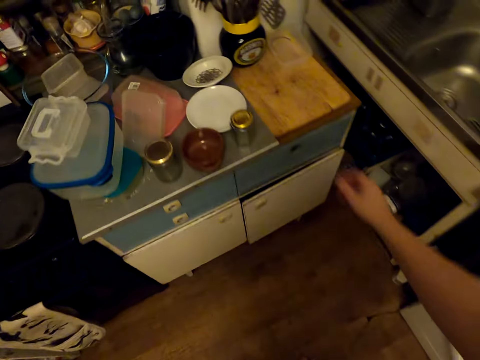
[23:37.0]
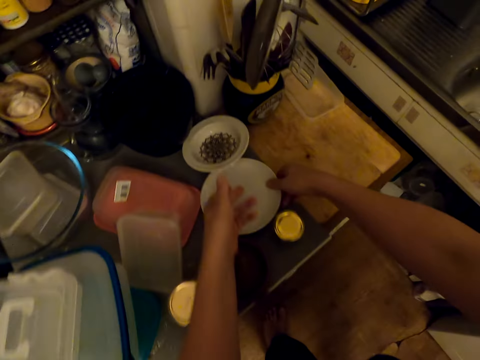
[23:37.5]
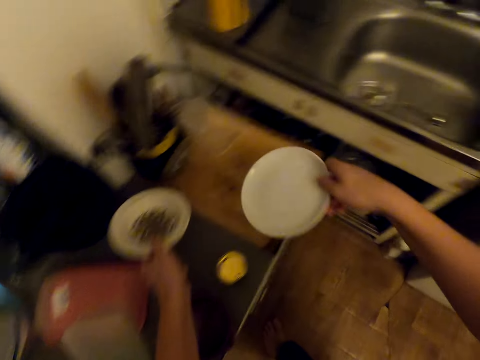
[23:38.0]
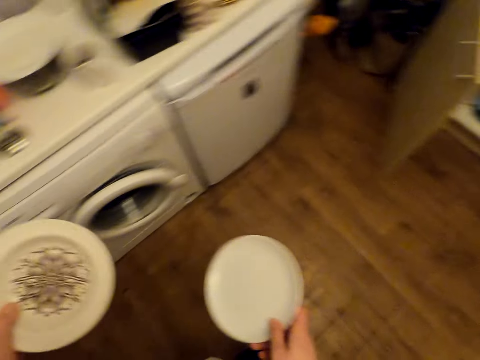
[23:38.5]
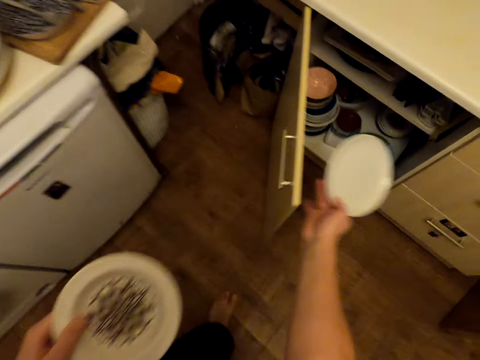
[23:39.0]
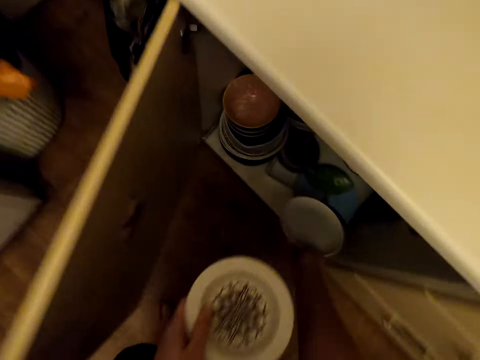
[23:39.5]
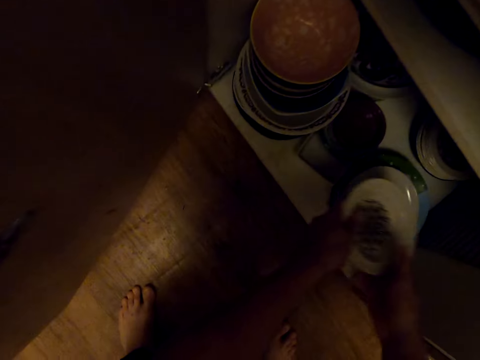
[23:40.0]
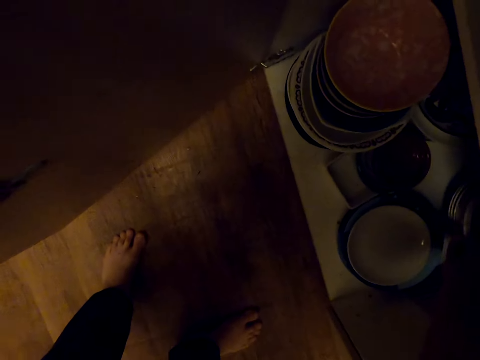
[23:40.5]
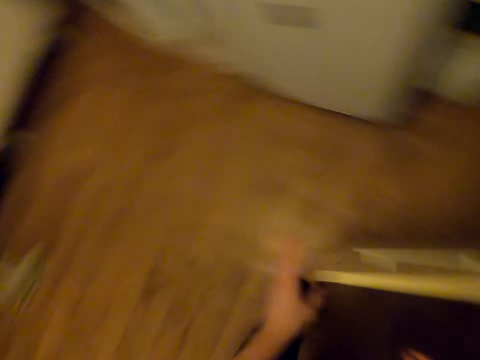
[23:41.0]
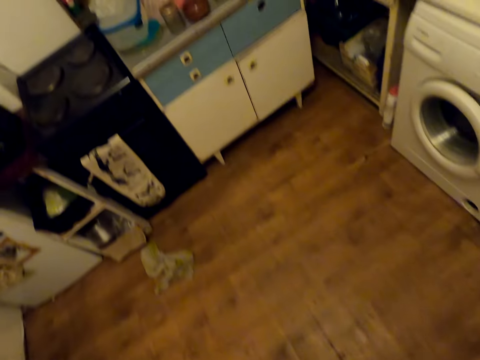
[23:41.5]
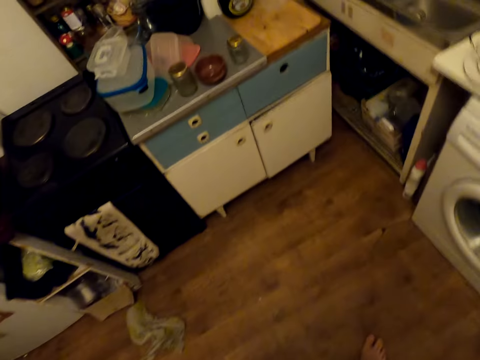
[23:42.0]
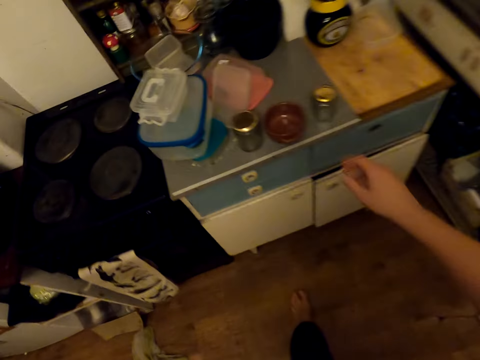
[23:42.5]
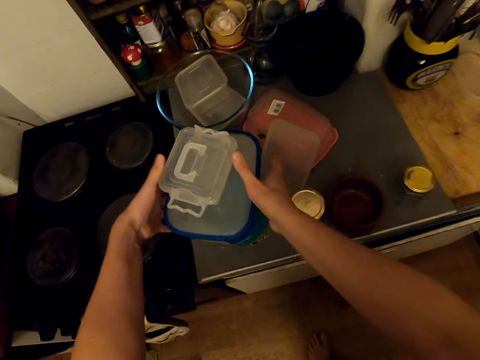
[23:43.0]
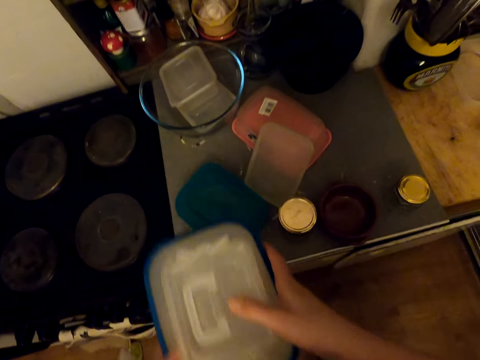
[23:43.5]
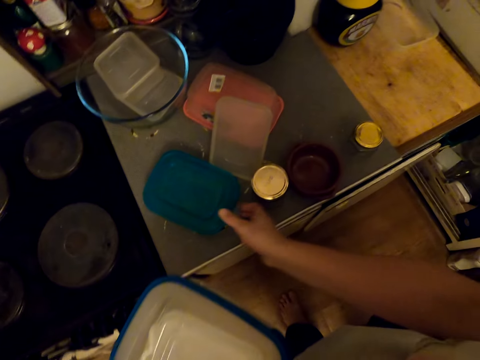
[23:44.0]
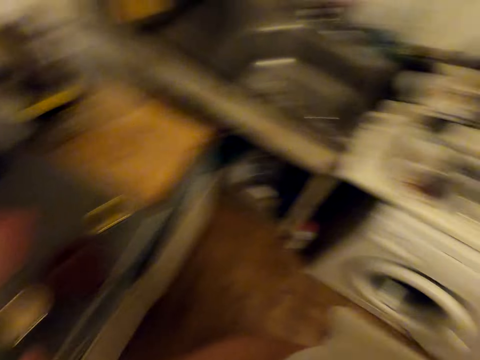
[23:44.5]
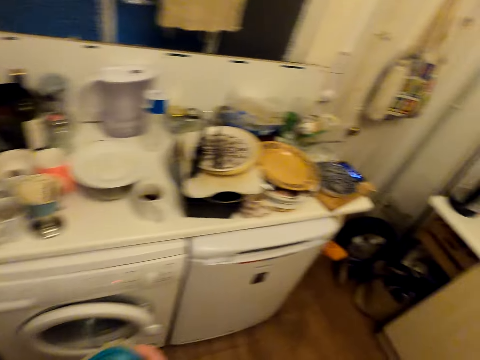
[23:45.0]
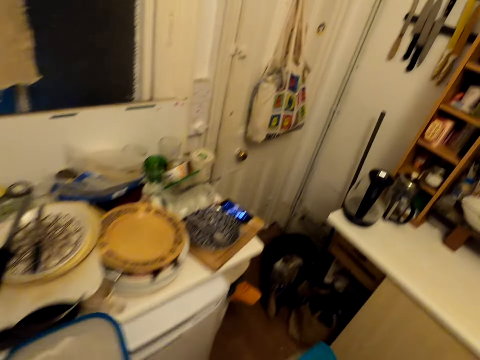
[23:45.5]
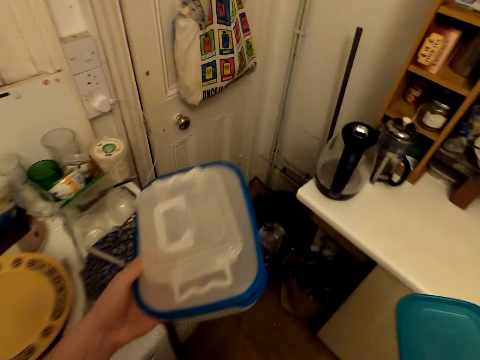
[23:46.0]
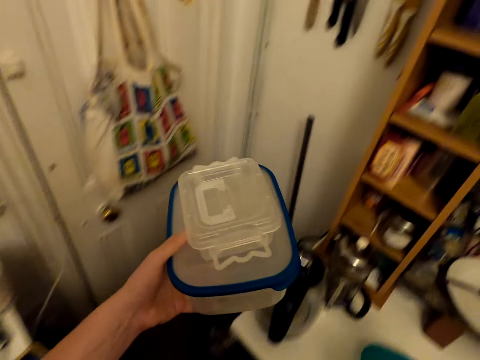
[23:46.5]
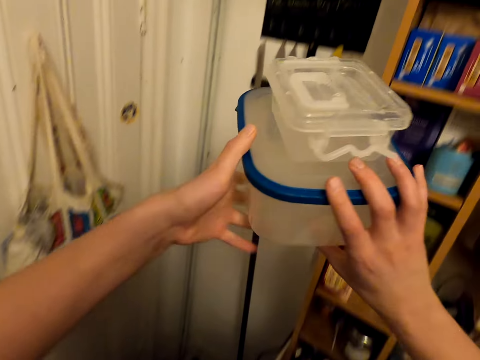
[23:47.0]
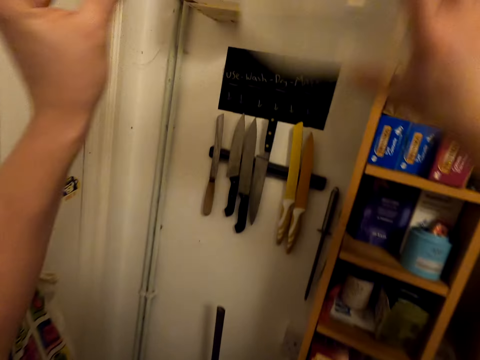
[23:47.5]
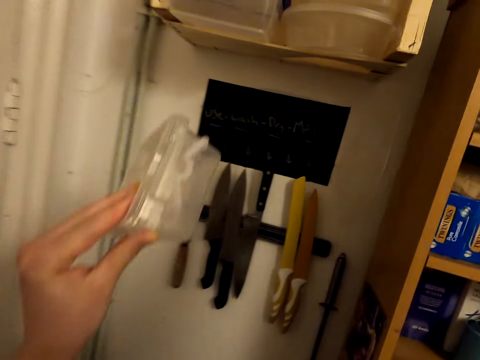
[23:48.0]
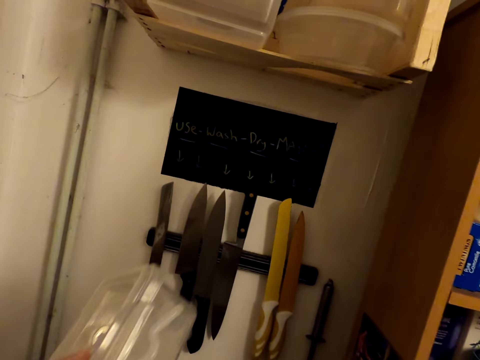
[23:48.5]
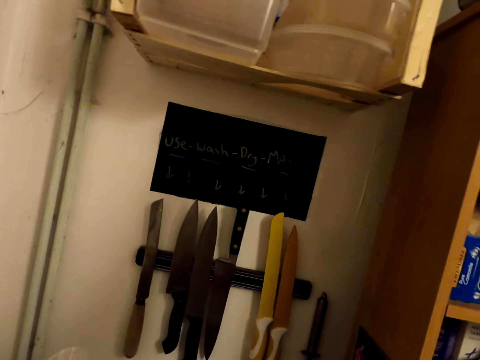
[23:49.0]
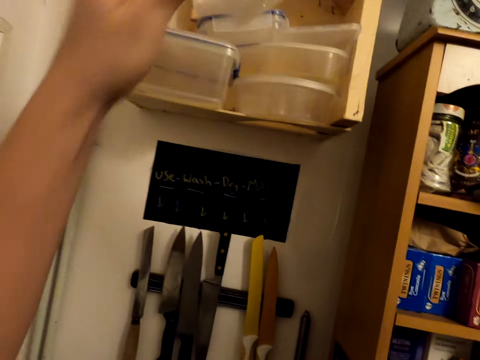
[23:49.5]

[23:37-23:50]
The camera wearer picks a plate from the table. They walk around. They place the plates in the cabinet. They walk around. They pick tins from the table top. They walk around. They drop the tin. They pick the tin. They place the tins on the shelf.

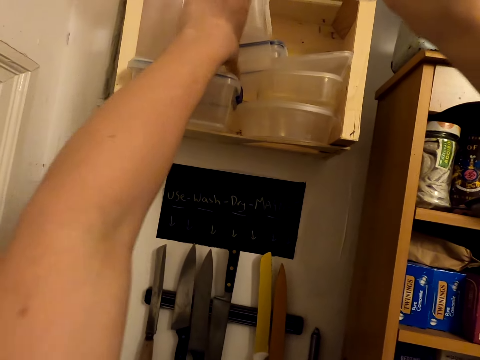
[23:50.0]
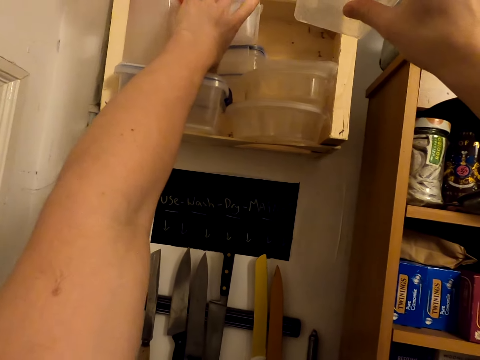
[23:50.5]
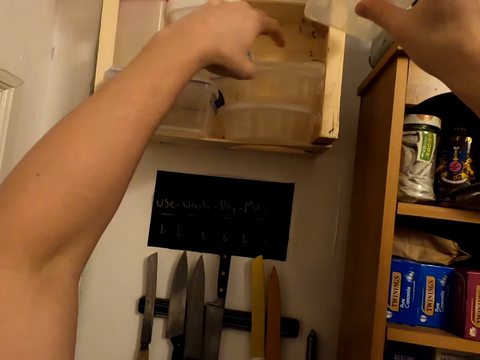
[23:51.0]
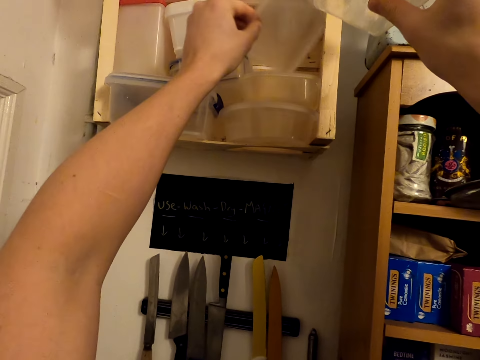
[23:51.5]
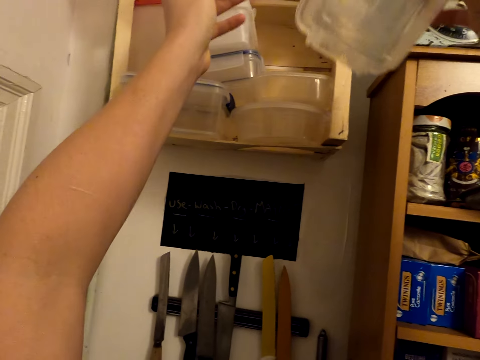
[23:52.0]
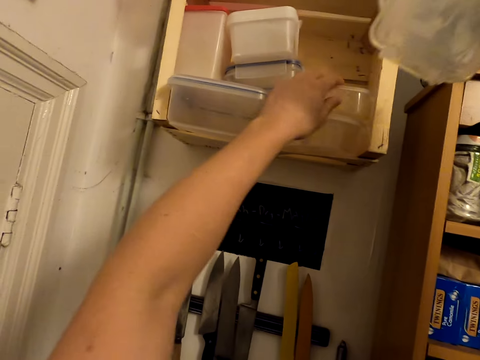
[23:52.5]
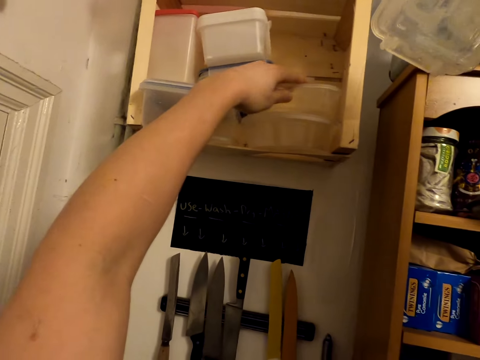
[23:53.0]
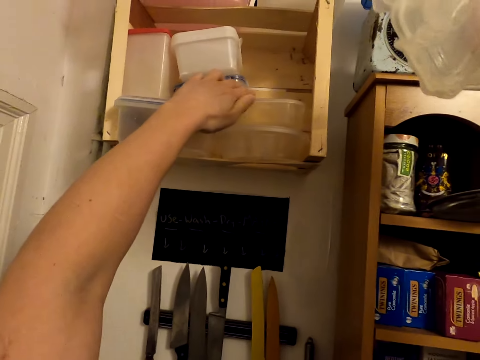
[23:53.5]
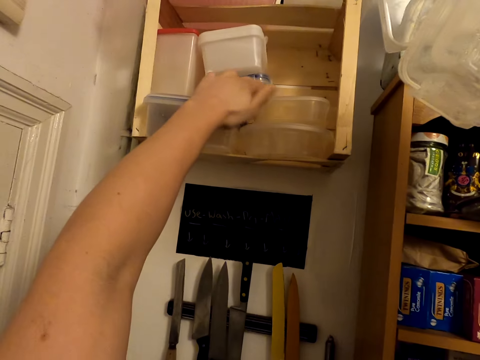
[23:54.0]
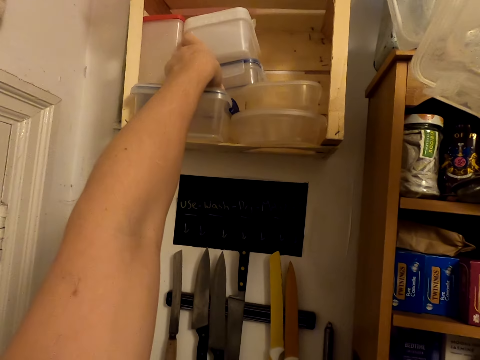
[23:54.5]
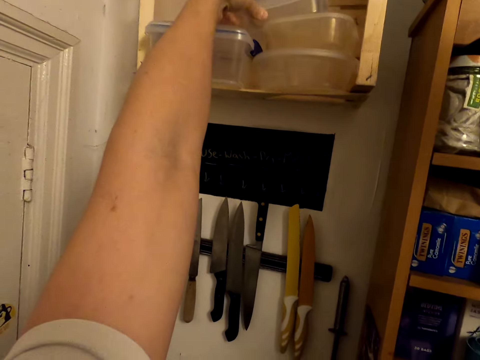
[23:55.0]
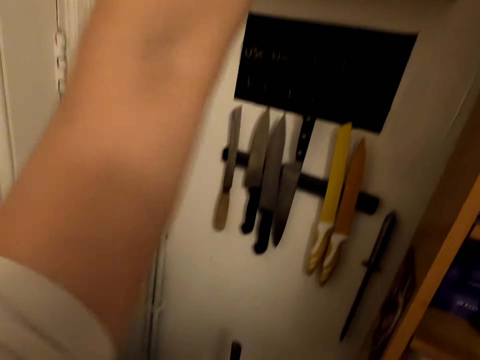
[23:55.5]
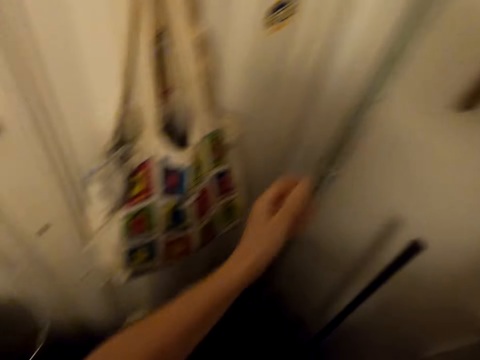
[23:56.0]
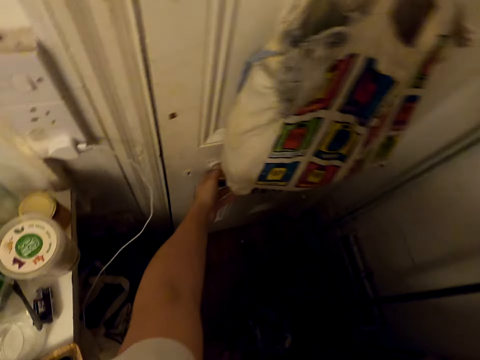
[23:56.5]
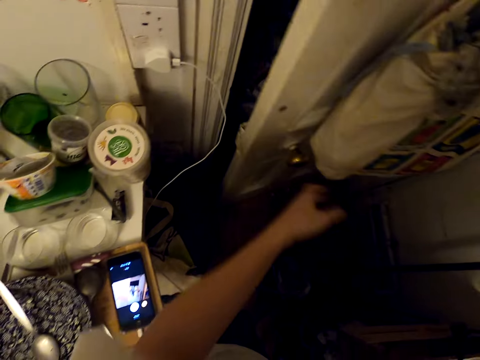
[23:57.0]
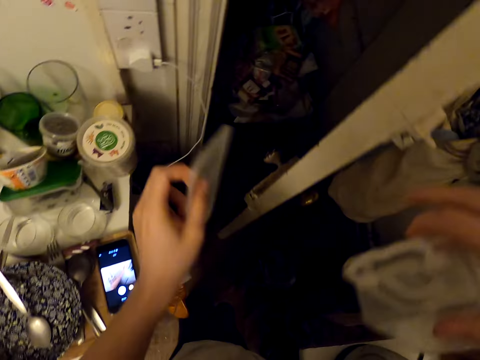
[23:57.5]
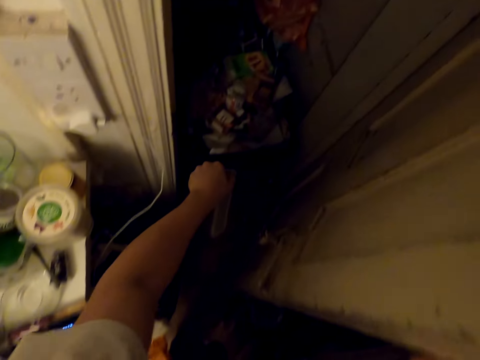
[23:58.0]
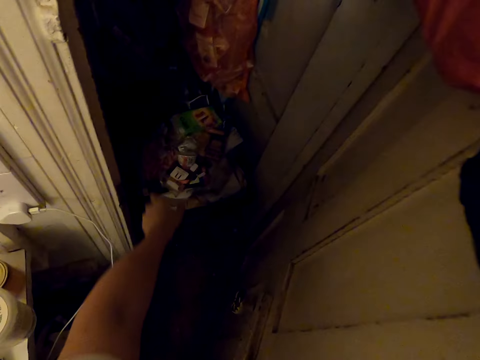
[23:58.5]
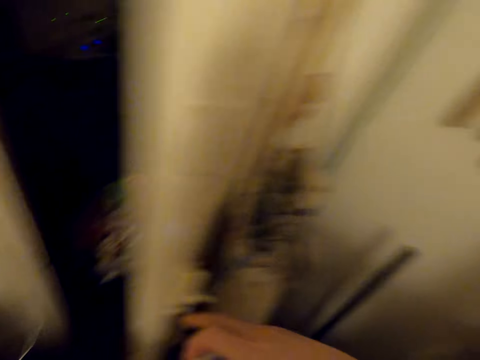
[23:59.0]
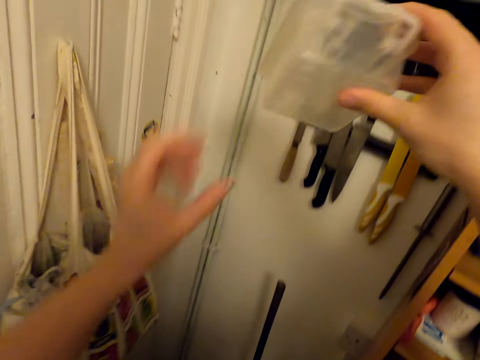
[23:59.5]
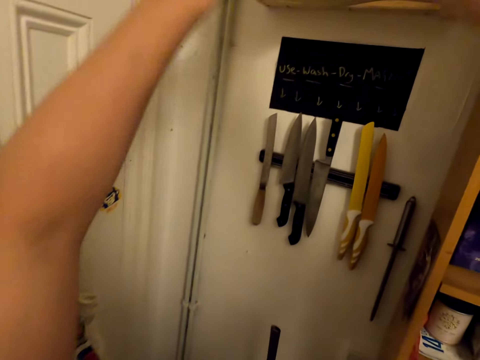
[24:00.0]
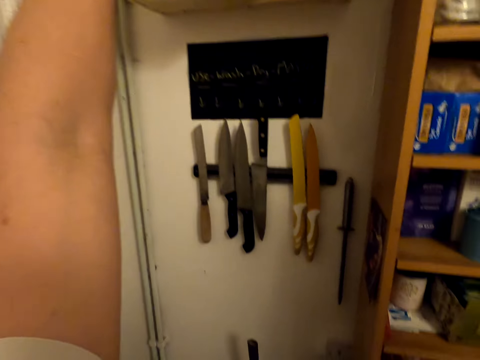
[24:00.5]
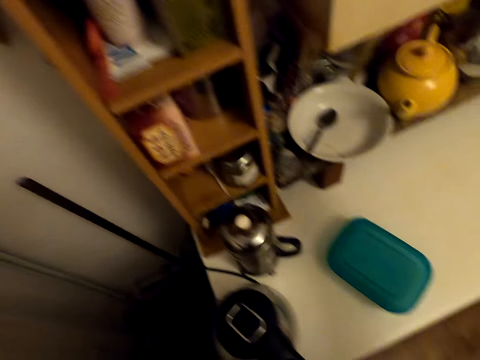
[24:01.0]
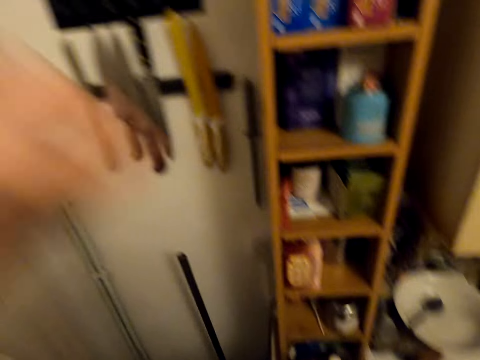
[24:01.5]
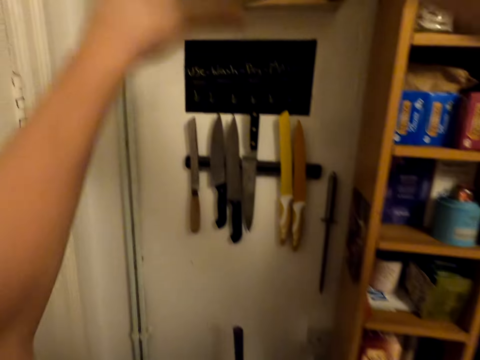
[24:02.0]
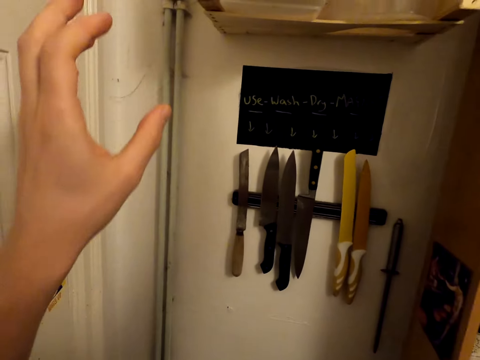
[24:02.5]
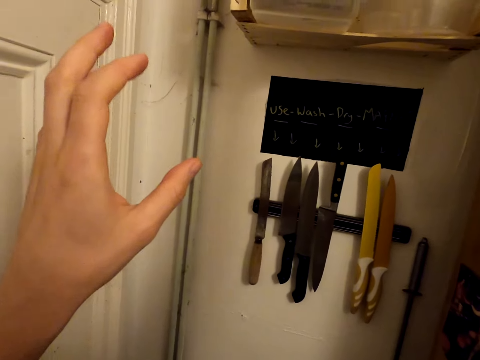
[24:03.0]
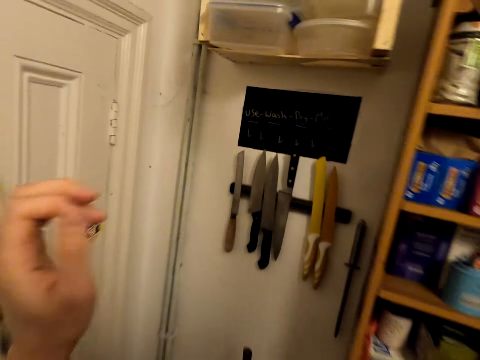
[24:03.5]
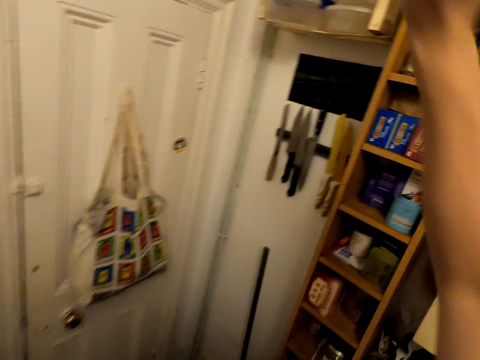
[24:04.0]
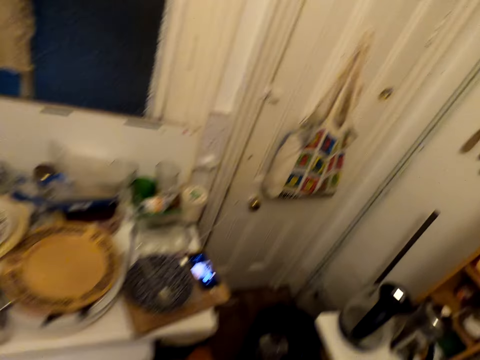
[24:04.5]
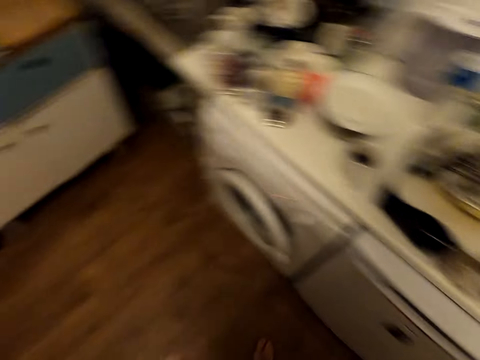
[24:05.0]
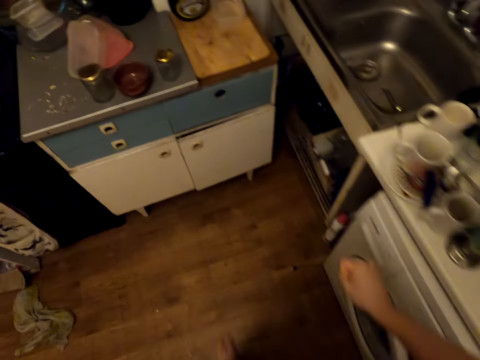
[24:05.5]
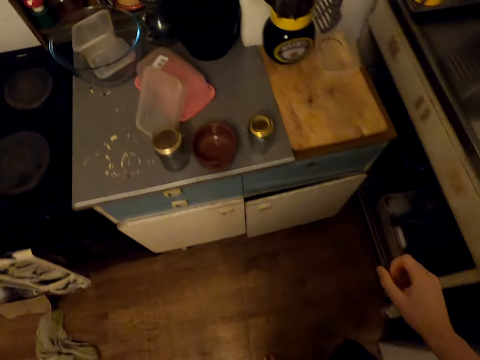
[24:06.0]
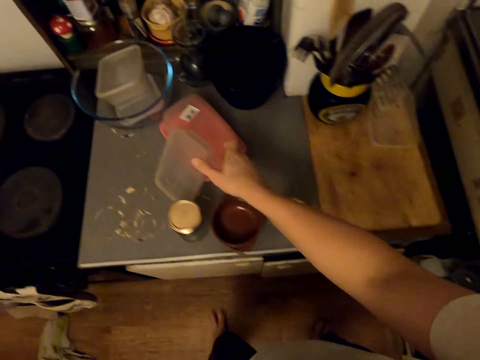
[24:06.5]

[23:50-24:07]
The camera wearer touches a container. They remove the tin lid. They drop the lid. They touch containers. They arrange the tin on the shelf. They open the store door. They throw the tin lid in the store. They close the store door. They lift the tin. They place the tin on the shelf. They pick a tin from the table. They place the tin on the shelf. They walk around.
